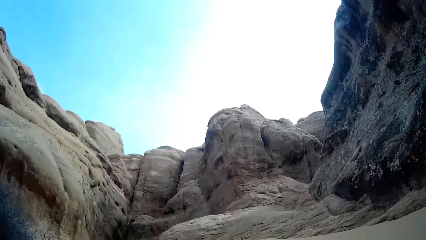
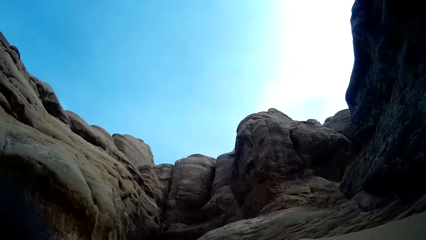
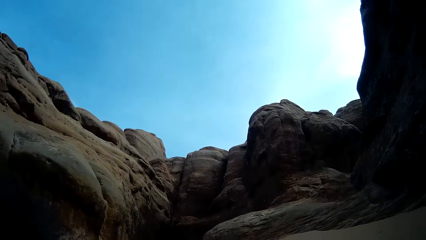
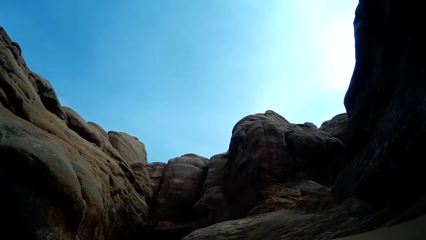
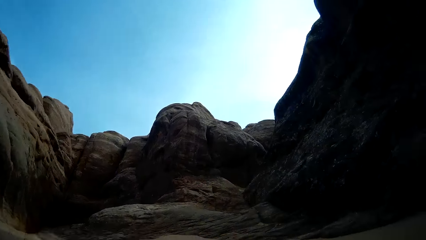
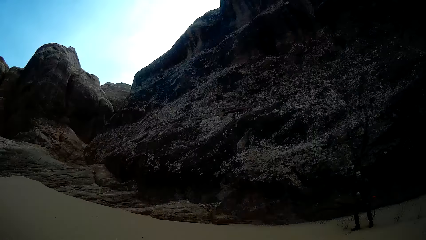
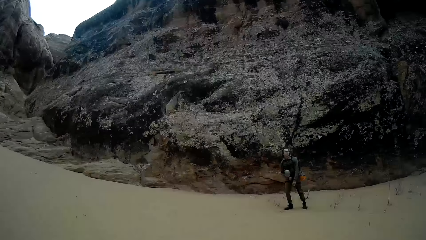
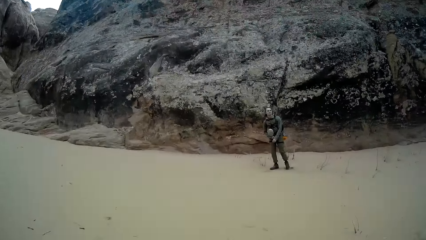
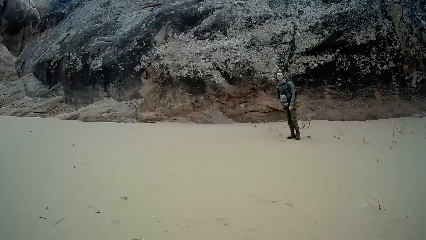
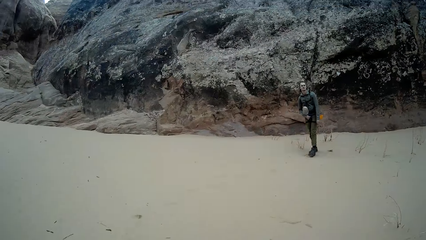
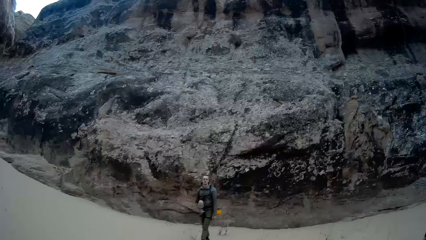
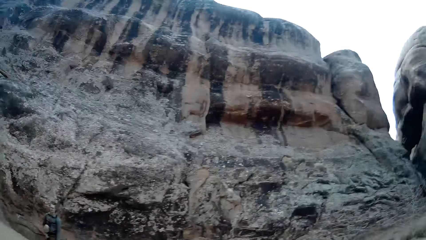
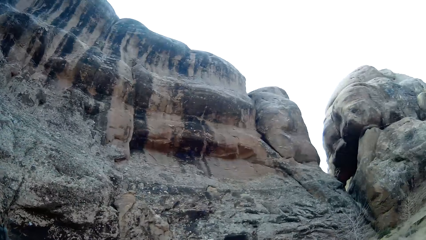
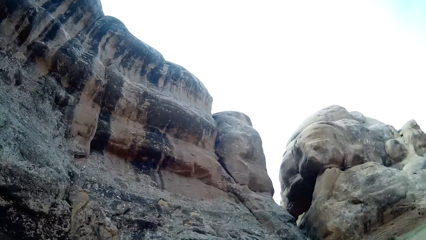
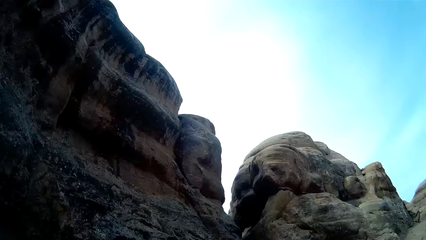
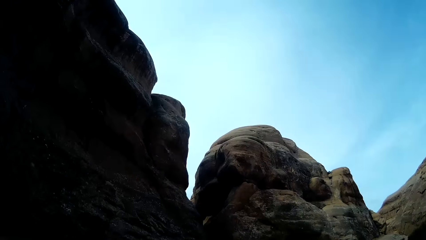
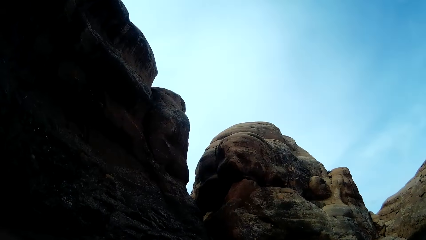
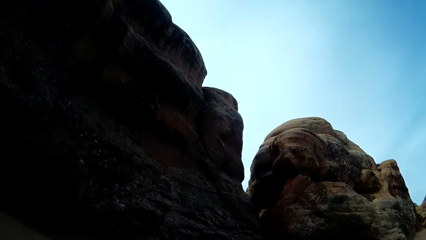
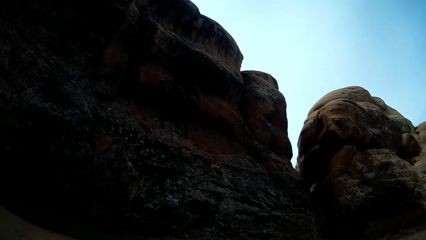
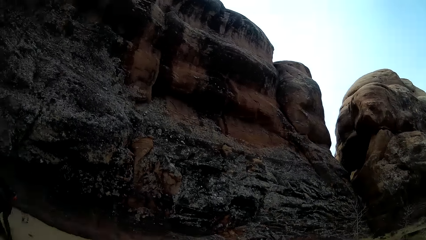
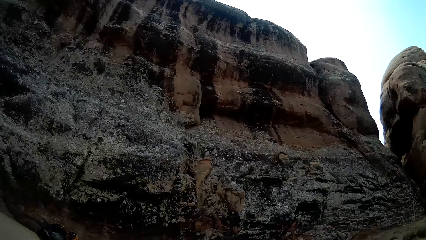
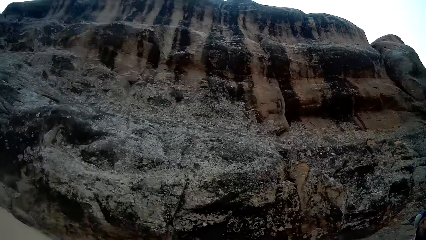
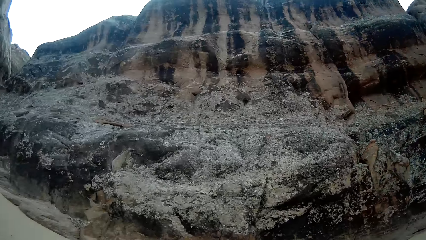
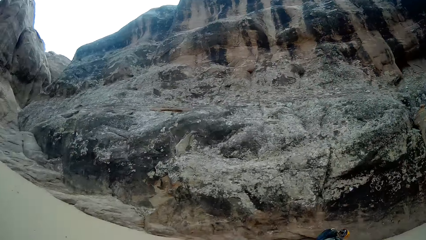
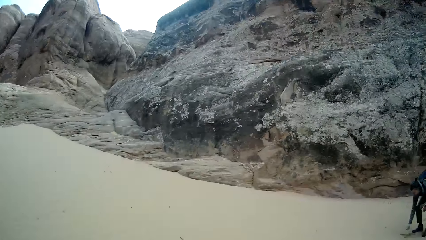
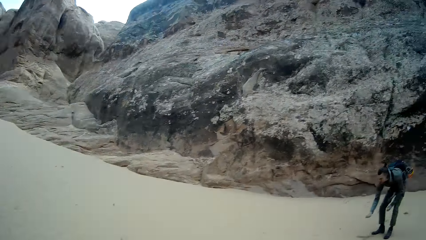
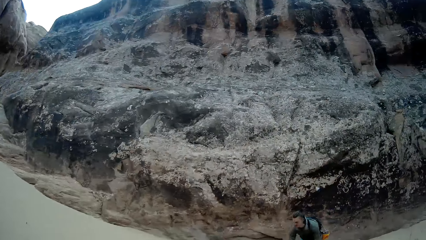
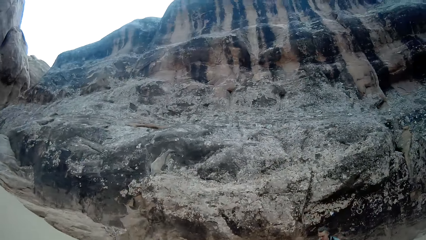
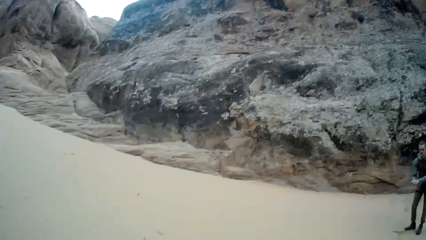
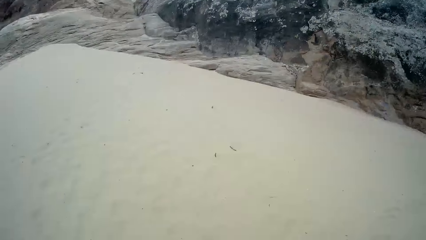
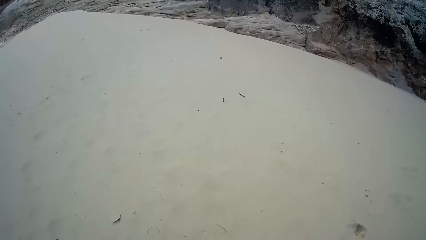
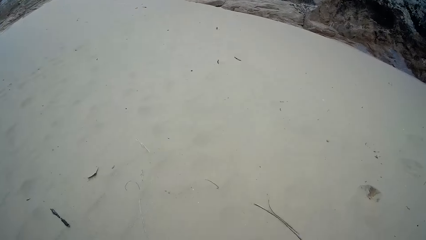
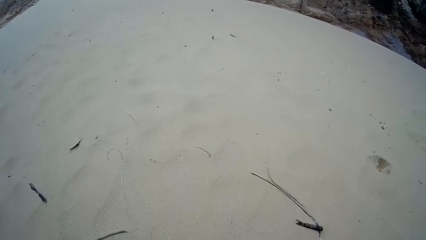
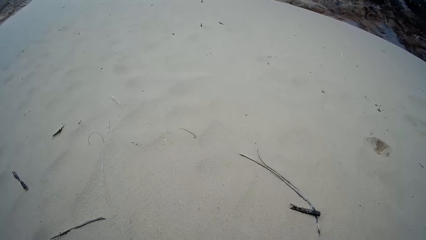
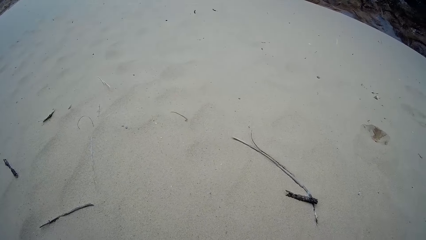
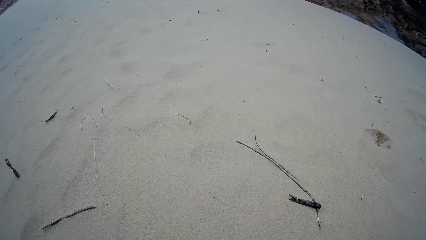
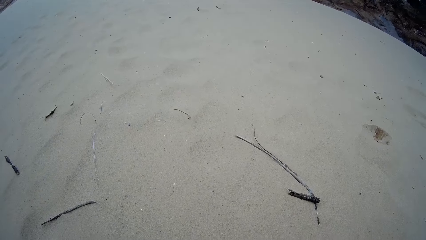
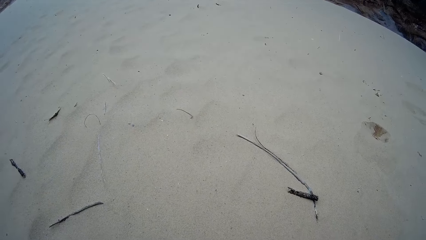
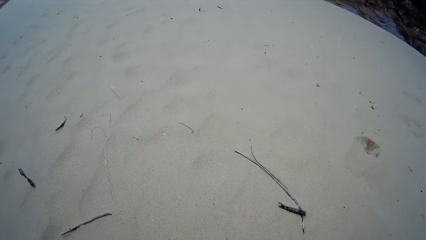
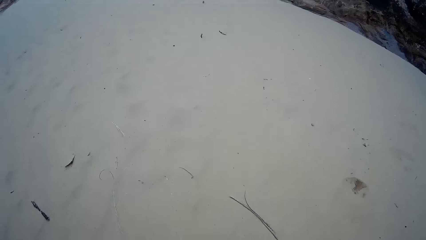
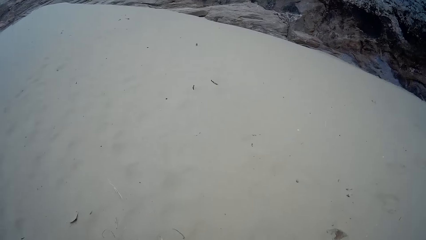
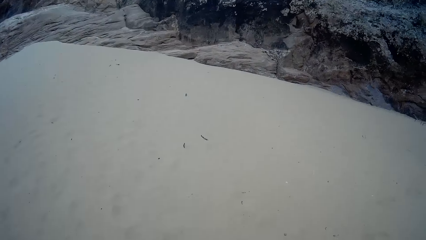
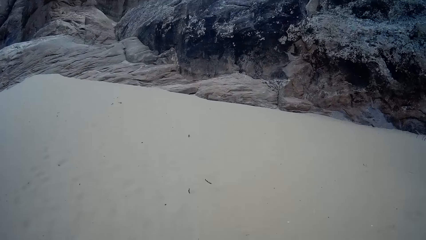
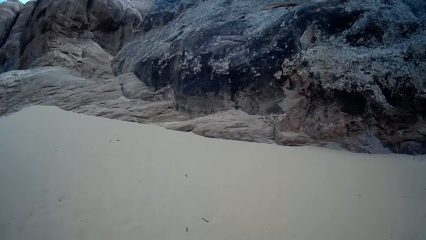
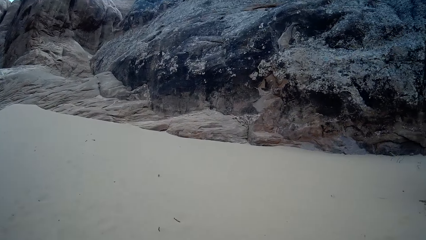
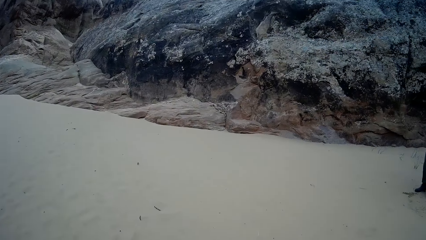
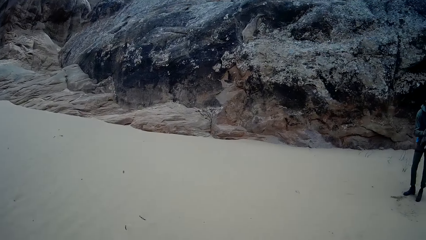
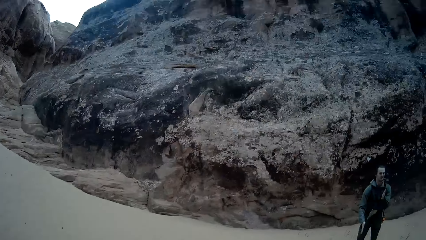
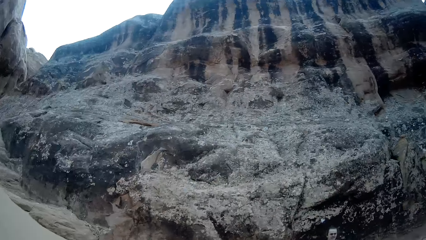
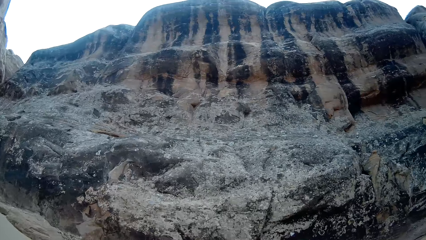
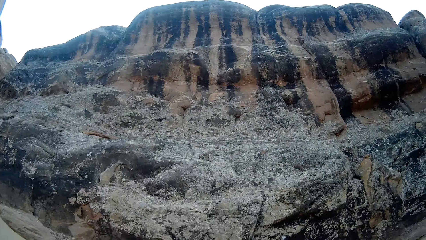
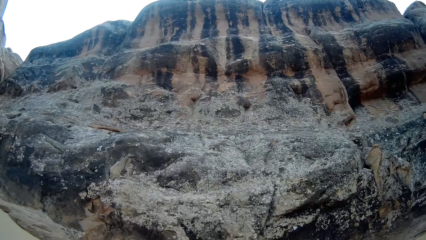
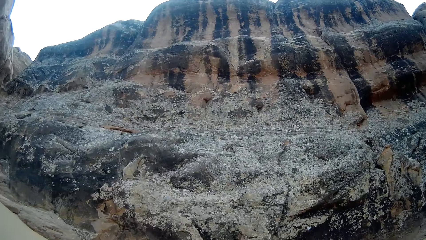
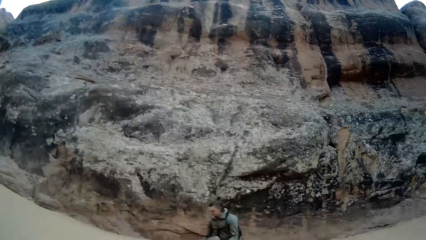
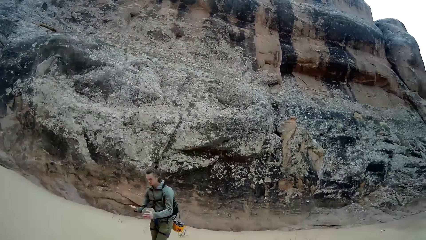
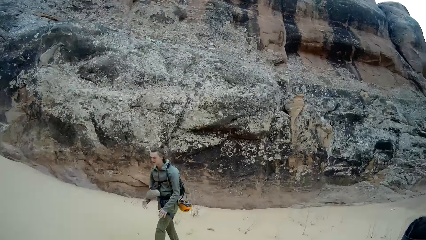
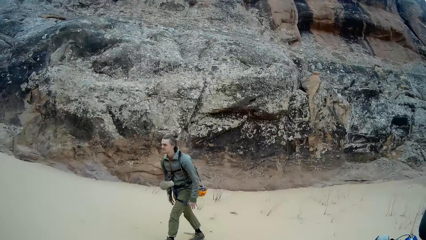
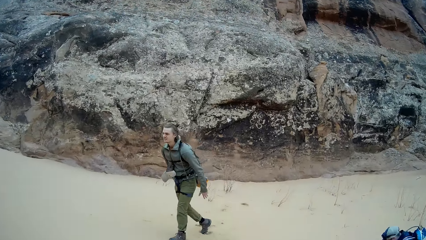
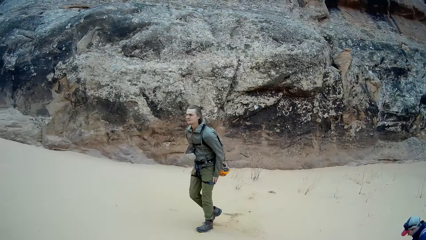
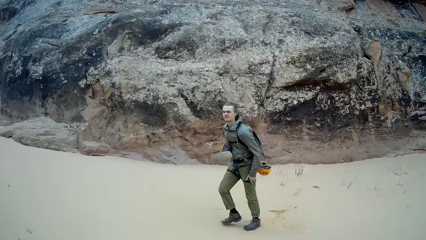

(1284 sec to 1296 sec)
A person looks around the mountains. The camera wearer looks up the mountains. They look around the mountains. The person moves around the mountains.

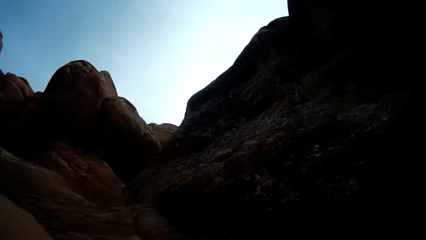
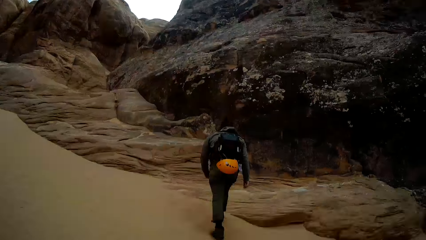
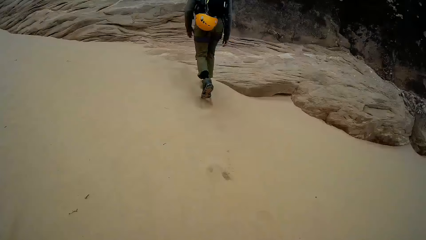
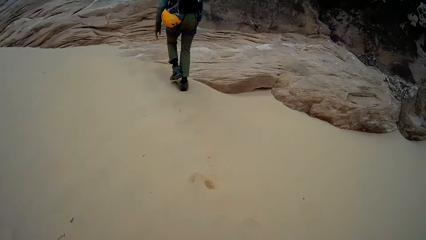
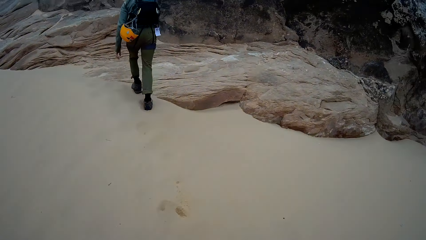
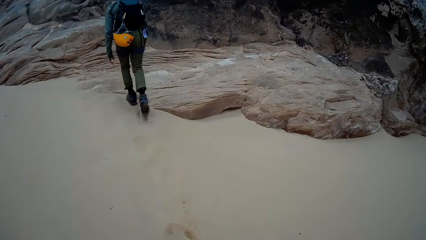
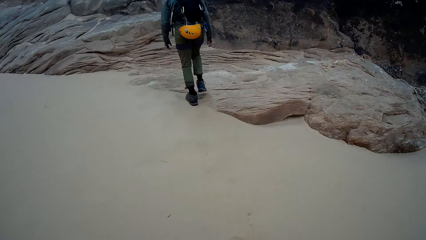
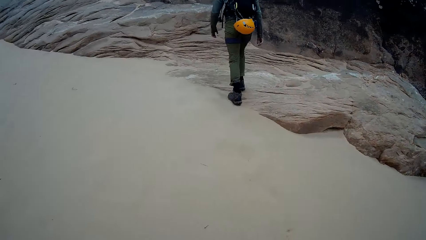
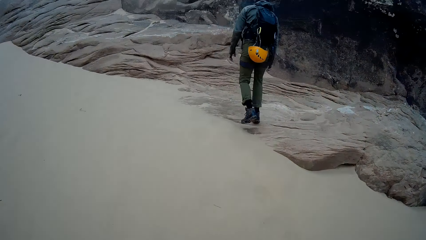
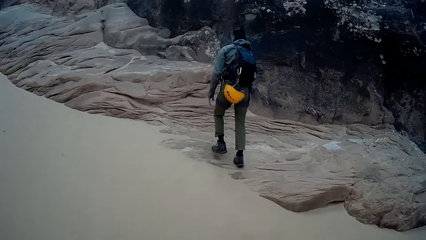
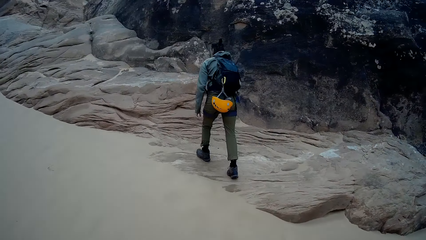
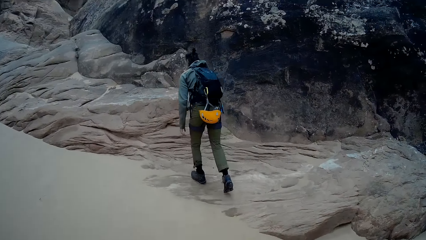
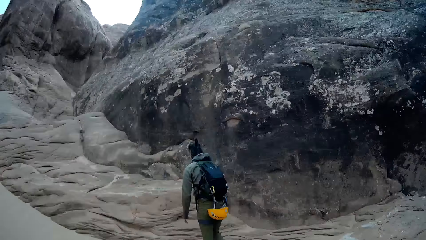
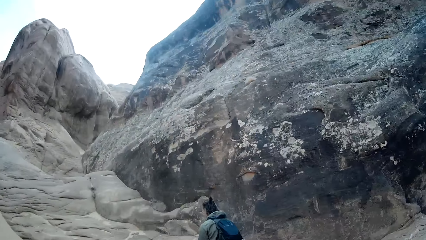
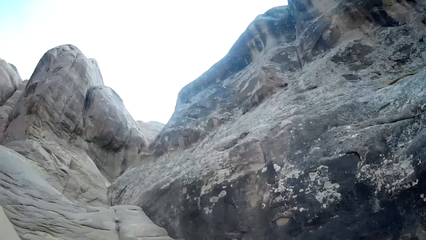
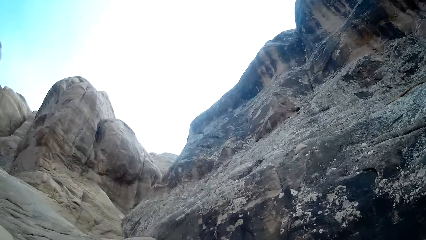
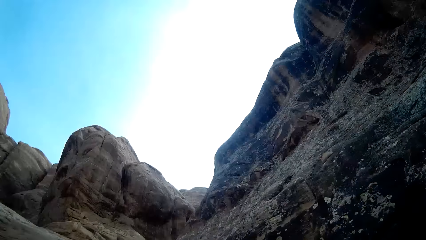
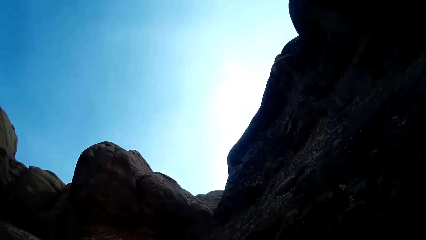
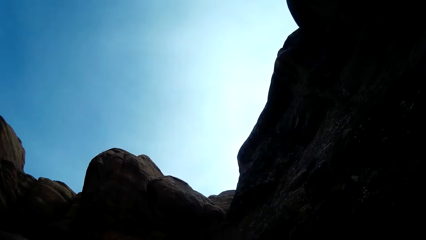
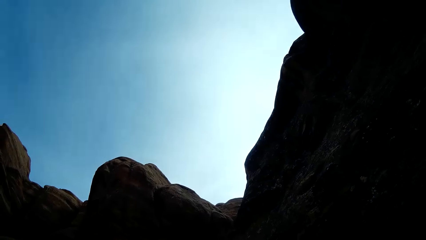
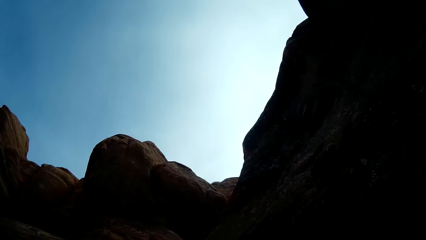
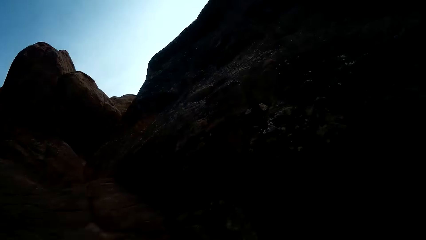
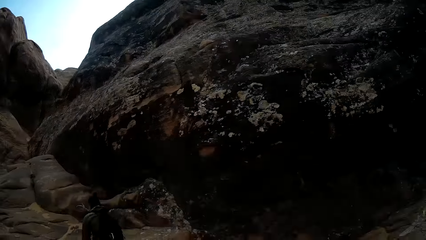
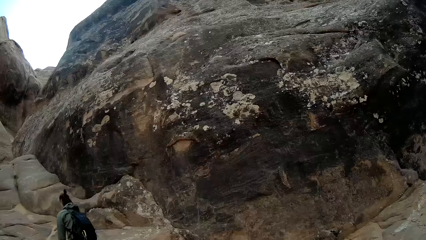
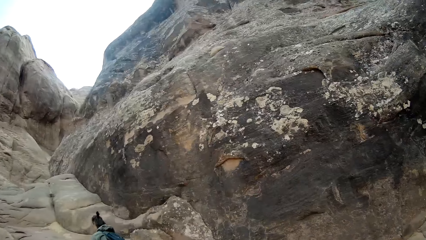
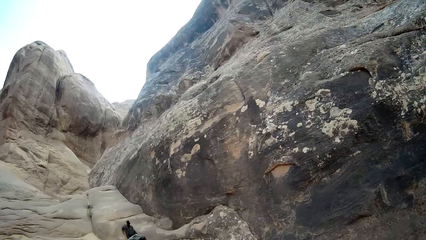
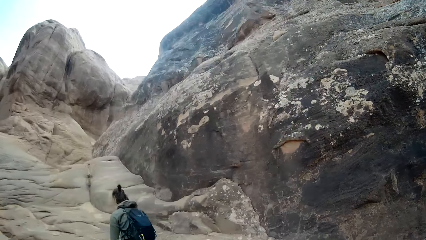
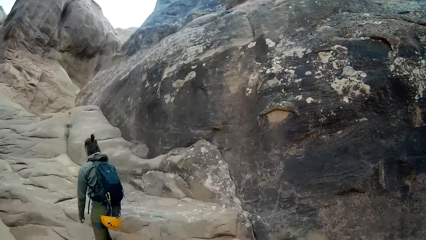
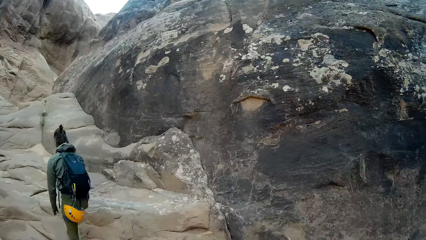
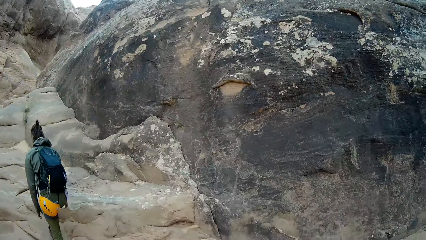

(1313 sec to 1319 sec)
A person climbs up the mountains. The camera wearer looks around the mountains.
